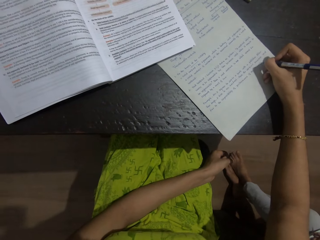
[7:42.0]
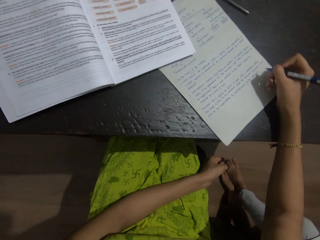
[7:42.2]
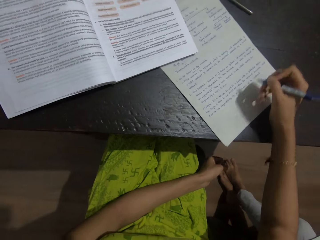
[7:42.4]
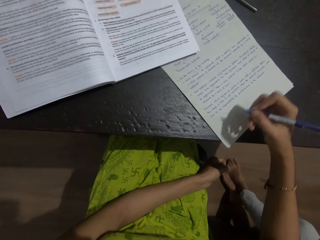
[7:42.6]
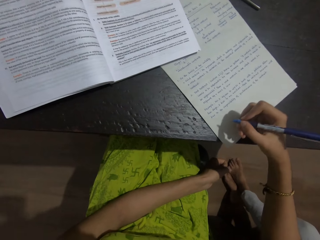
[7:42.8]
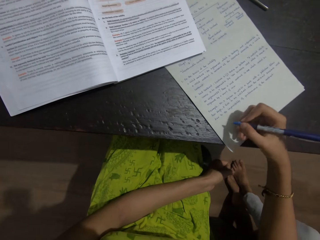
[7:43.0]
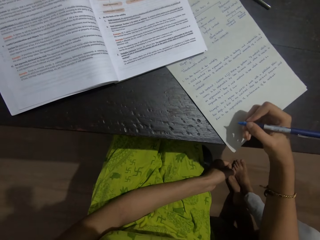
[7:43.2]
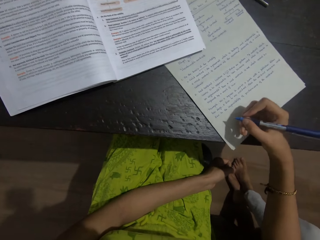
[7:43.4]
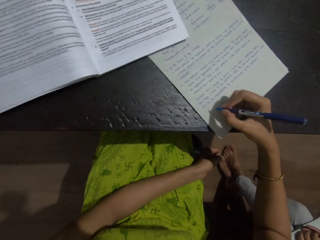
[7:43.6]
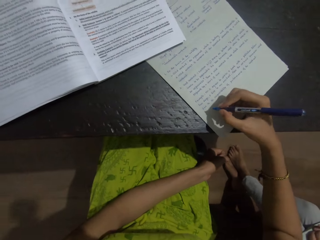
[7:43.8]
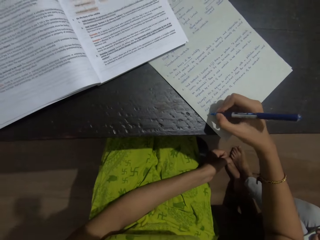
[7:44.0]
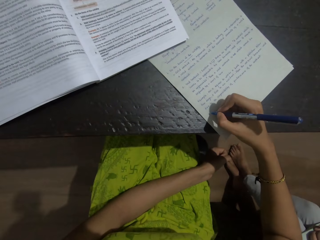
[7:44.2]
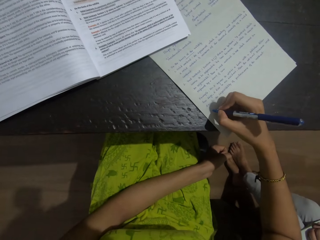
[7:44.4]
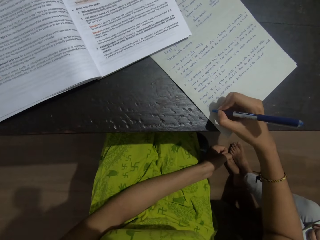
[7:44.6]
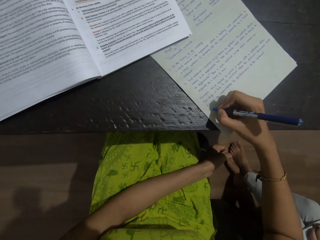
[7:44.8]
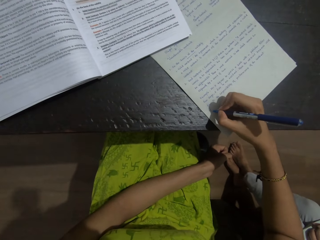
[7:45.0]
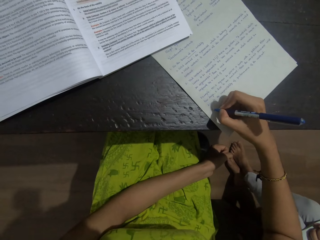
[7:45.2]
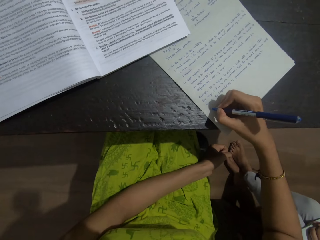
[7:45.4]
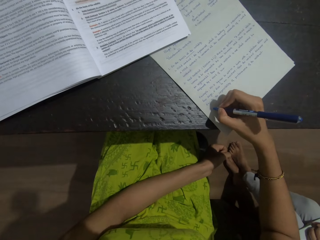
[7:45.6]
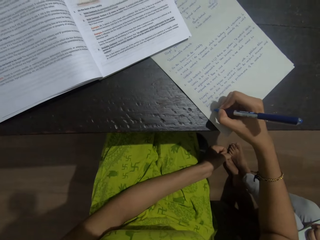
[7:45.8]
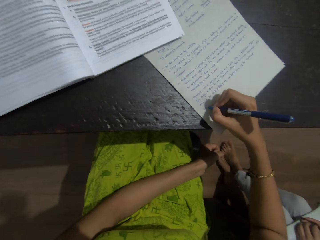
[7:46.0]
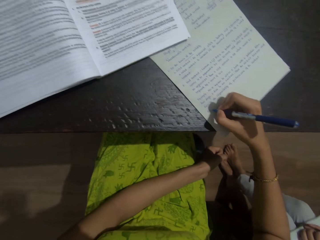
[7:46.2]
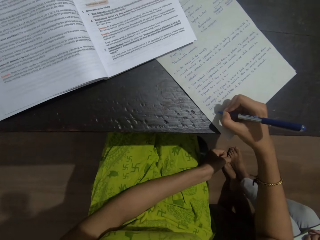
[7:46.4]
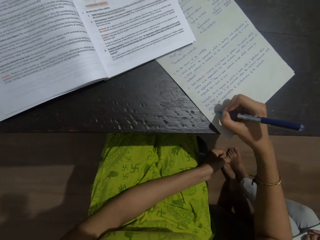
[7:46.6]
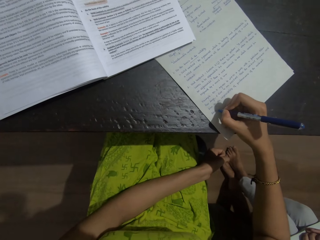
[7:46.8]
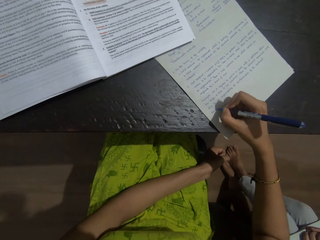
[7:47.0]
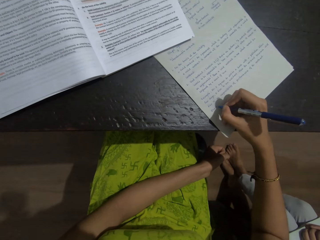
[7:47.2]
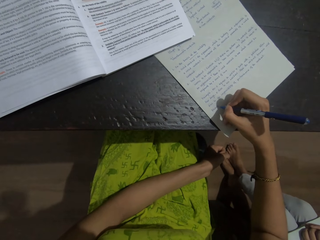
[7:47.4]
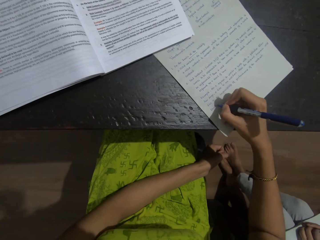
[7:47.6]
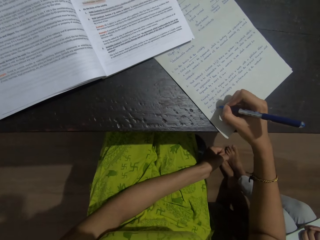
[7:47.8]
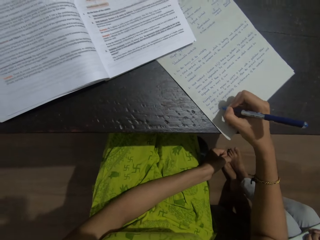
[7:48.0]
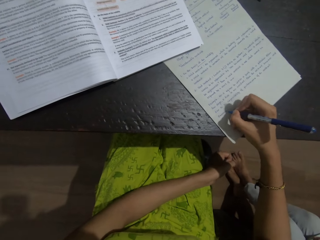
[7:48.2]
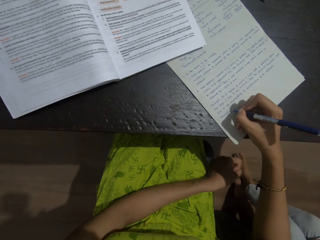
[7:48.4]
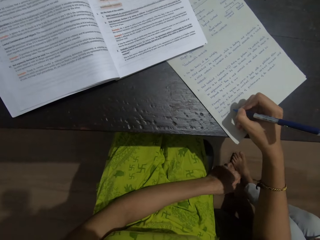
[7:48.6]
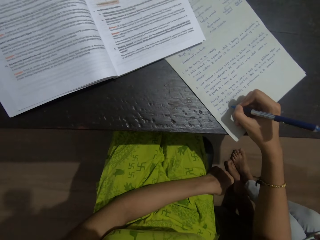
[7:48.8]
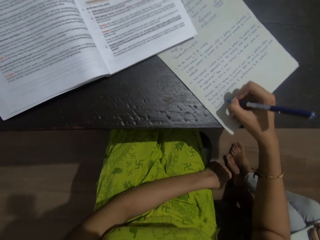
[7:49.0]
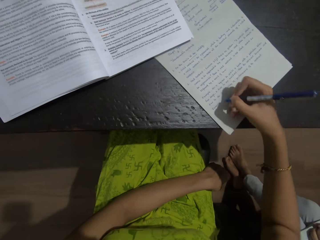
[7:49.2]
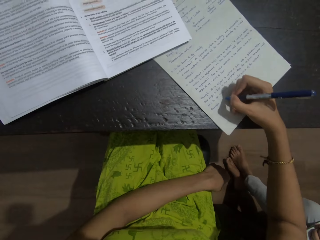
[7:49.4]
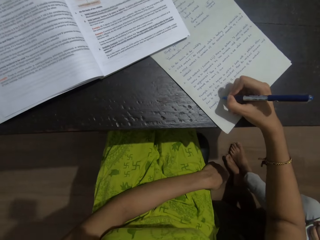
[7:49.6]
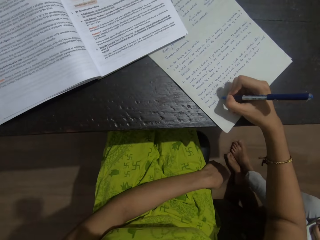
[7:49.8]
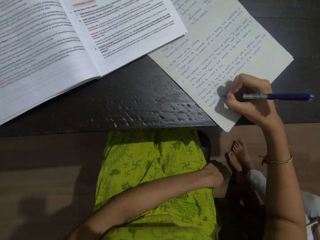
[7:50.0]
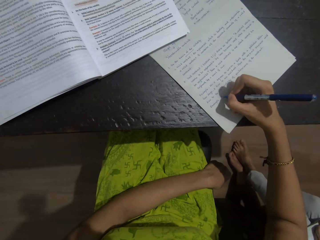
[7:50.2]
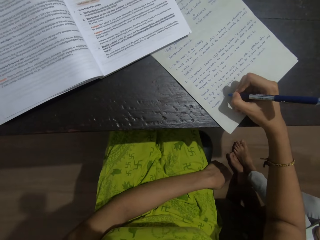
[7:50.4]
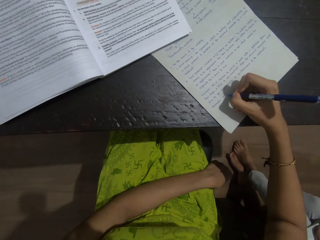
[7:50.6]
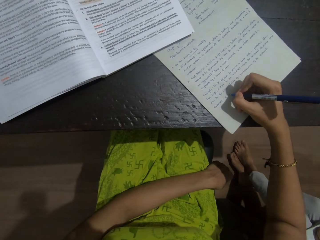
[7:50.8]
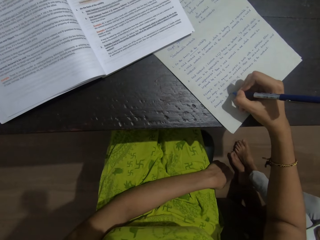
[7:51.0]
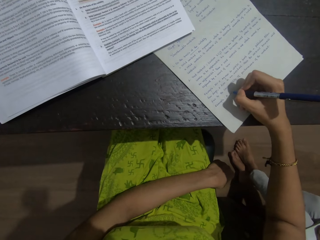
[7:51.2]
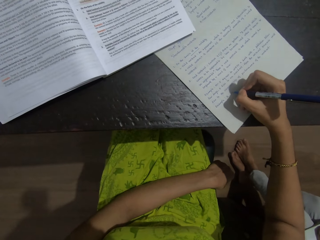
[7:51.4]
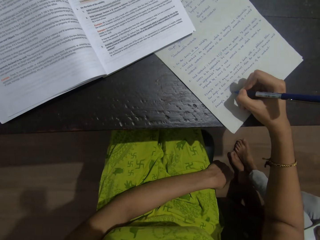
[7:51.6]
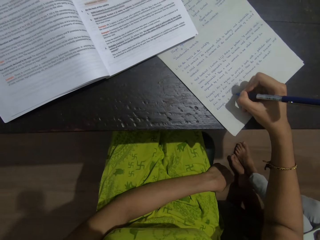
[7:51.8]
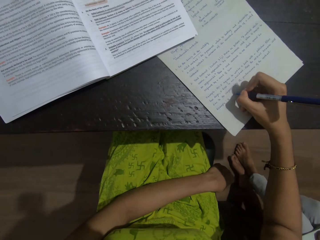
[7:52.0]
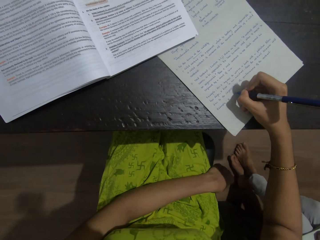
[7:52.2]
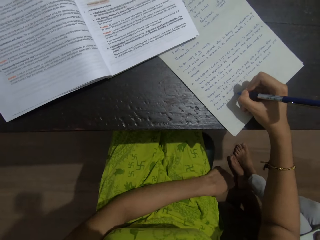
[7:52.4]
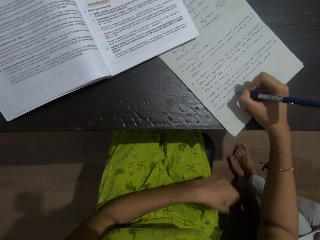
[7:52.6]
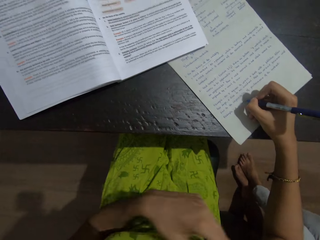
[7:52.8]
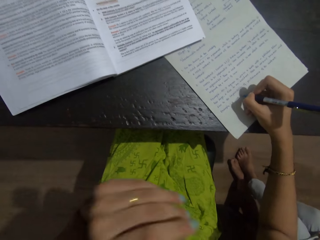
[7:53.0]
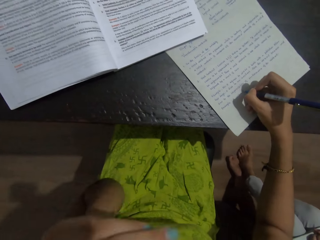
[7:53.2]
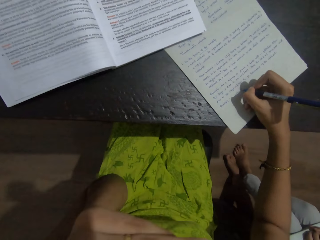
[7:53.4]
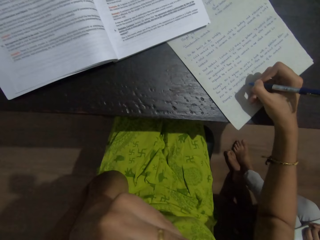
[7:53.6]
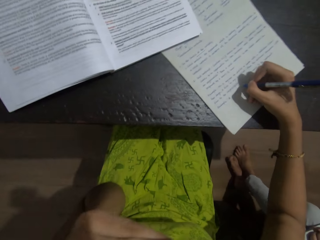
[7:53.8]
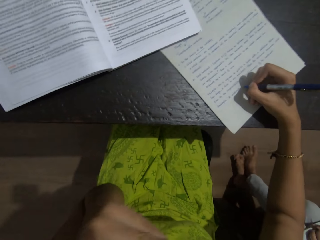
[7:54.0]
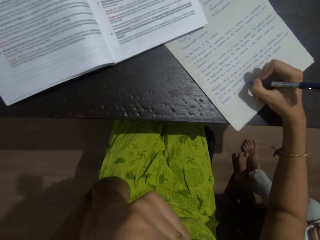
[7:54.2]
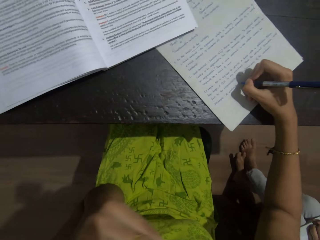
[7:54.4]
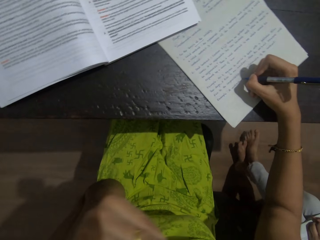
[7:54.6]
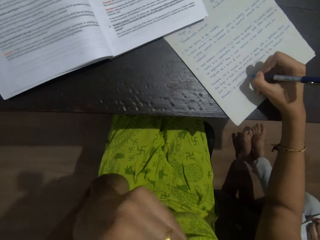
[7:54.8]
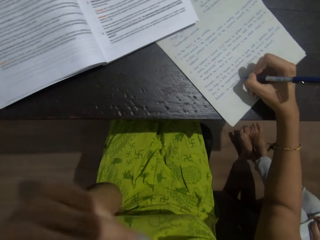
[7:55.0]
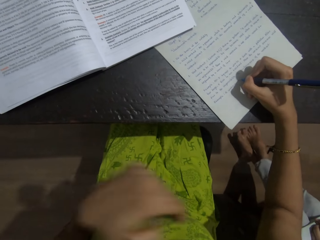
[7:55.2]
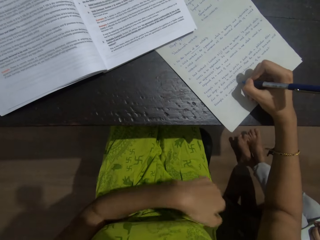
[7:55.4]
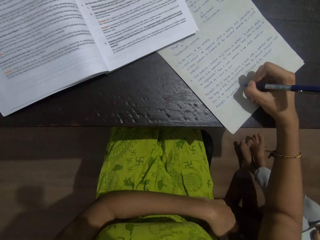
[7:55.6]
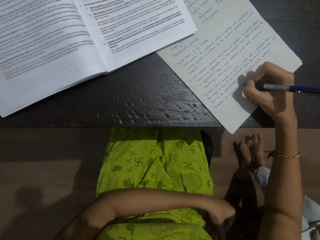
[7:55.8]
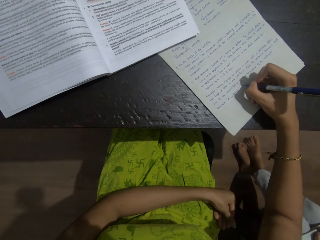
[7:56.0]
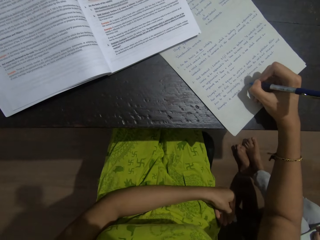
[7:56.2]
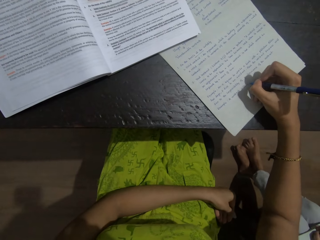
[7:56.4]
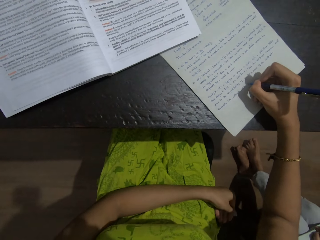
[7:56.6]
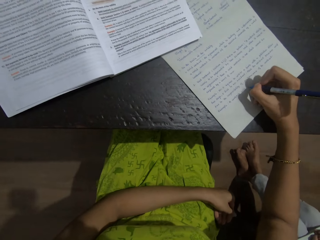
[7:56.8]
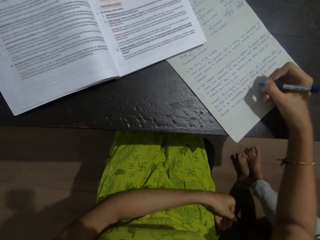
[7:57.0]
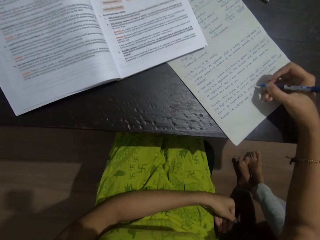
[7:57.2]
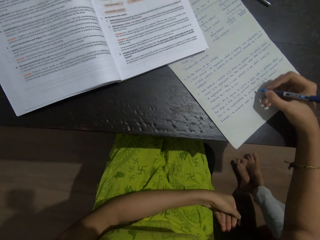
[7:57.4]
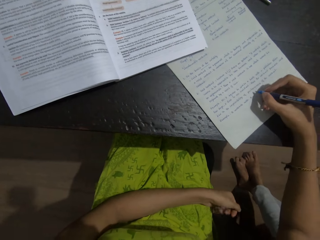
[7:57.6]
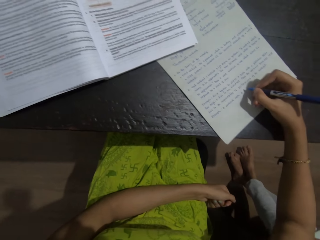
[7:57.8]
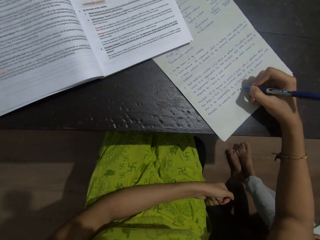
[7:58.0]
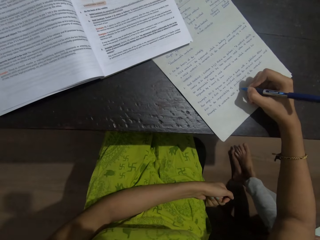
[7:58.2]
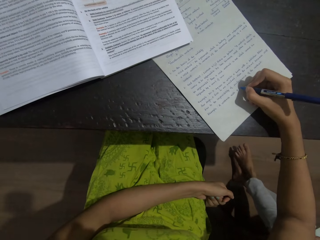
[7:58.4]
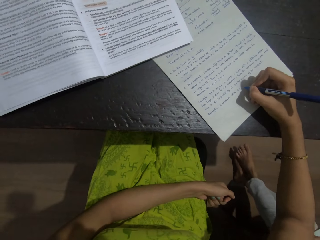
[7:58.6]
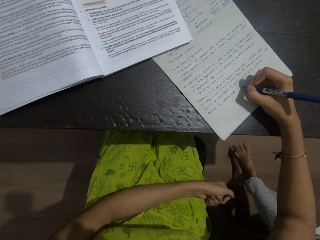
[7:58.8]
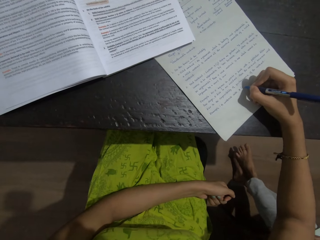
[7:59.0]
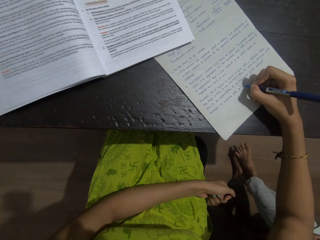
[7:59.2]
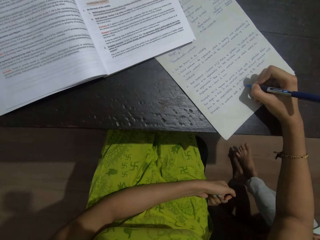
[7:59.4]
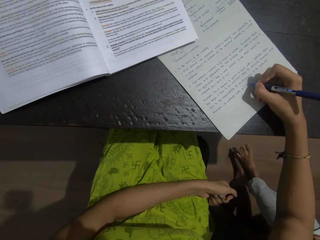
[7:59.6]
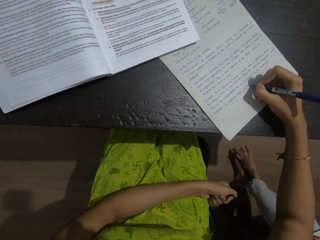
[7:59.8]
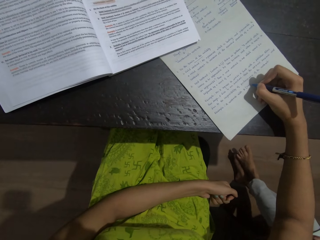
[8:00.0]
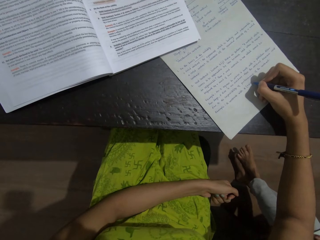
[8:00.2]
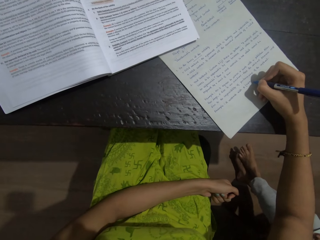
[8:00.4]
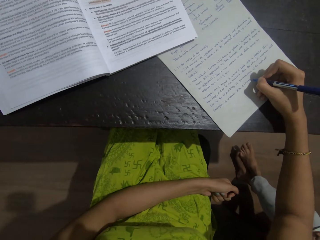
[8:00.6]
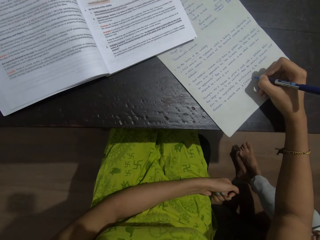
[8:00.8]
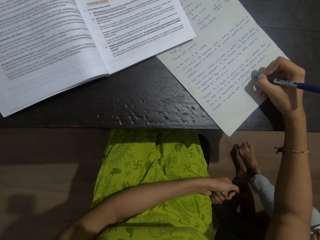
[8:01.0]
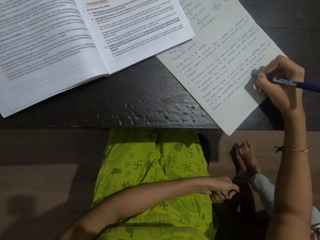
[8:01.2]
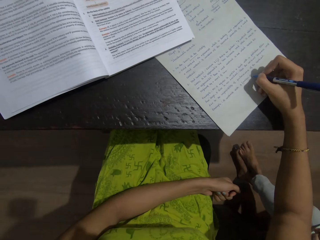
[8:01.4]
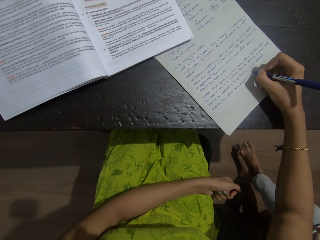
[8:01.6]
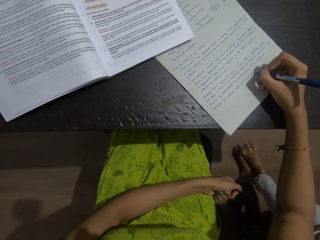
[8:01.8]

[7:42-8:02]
The camera wearer touches the face with the left hand. They put the hands on the laps. They write on a piece of paper with a pen.

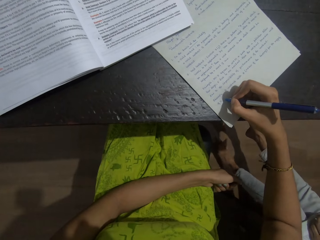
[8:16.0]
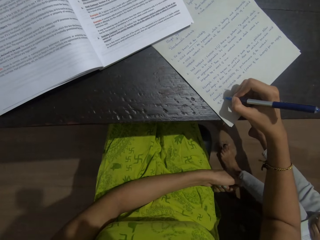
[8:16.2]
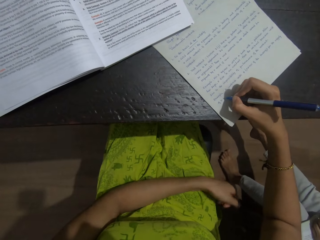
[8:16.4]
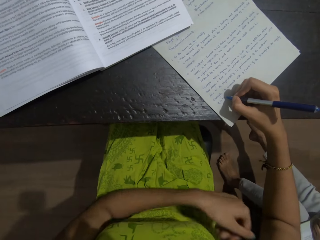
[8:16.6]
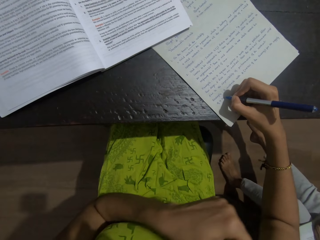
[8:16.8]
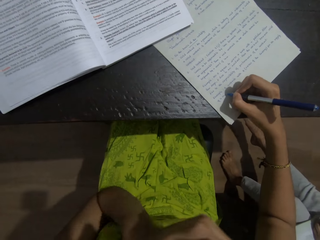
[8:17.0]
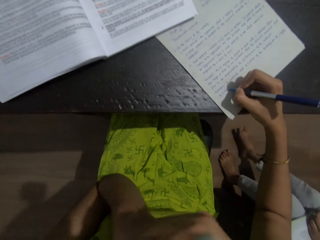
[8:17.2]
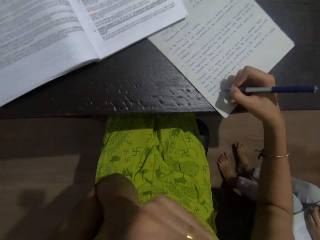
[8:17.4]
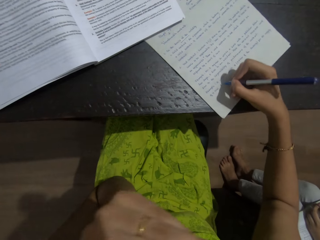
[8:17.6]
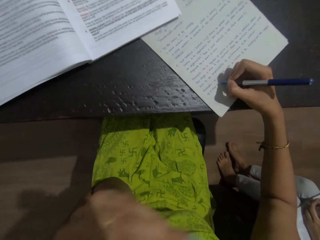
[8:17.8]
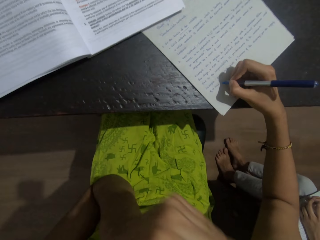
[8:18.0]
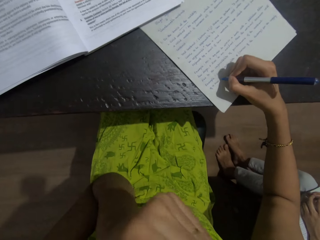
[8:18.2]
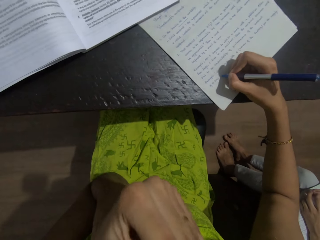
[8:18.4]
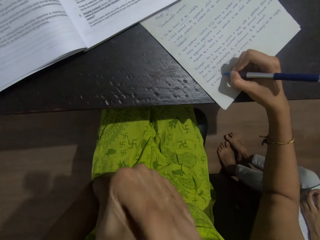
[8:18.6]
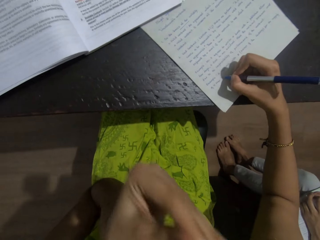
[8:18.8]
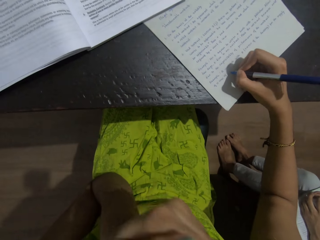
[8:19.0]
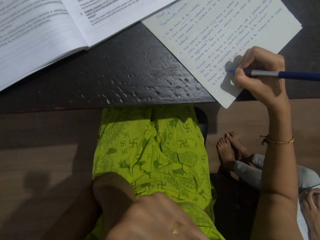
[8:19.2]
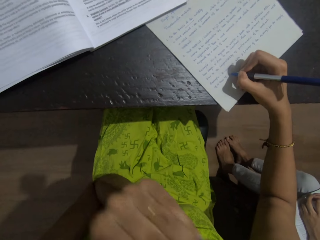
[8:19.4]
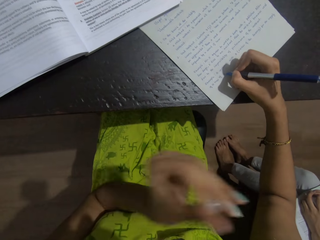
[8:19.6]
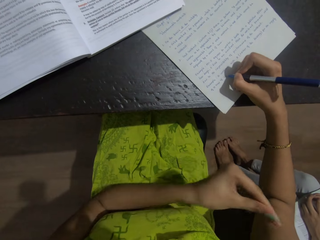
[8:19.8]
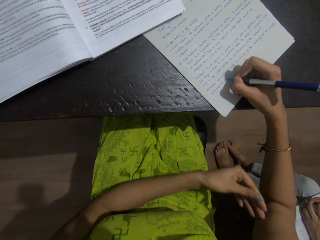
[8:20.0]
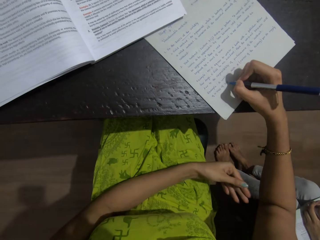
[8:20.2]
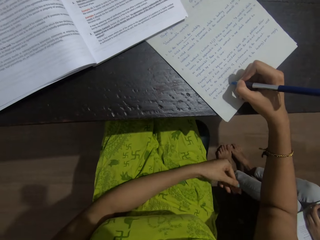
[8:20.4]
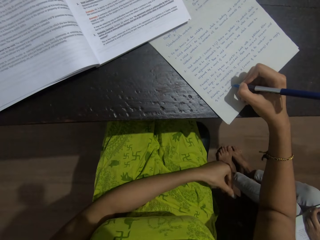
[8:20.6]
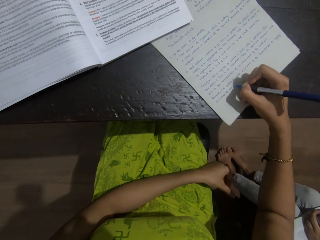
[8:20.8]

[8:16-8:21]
The camera wearer touches the face with the left hand. They put the hands on the laps.
